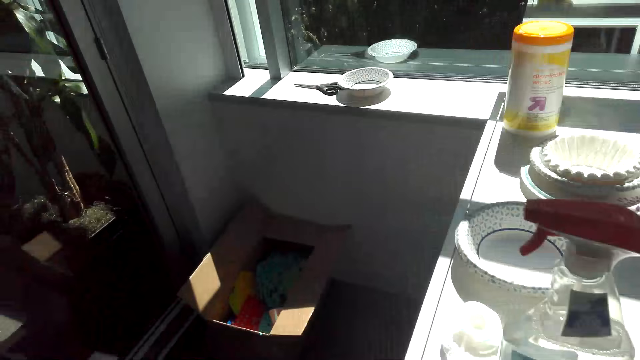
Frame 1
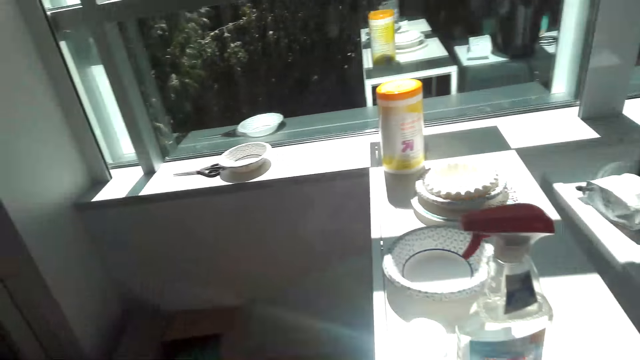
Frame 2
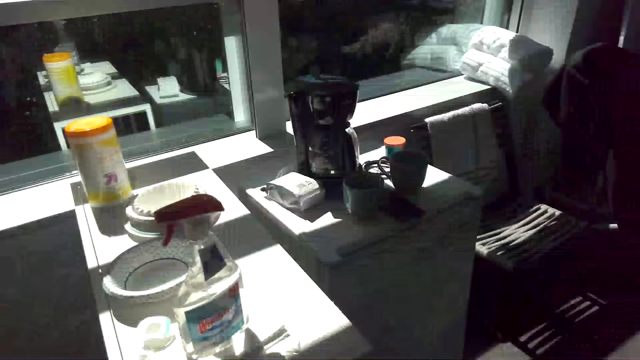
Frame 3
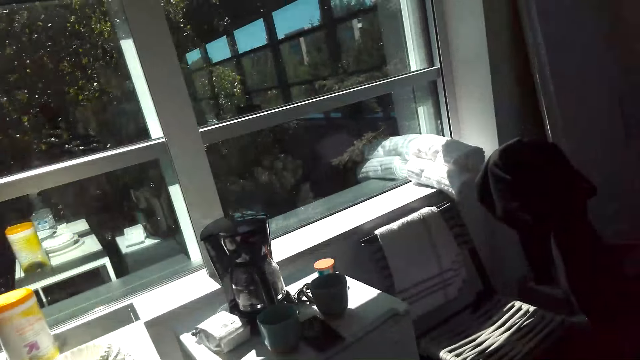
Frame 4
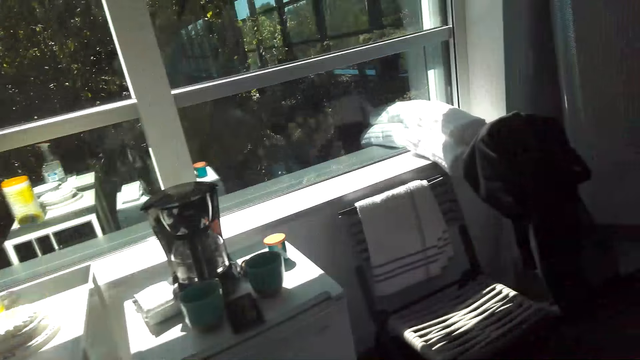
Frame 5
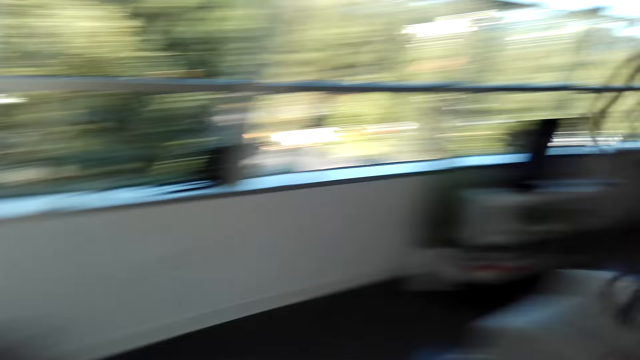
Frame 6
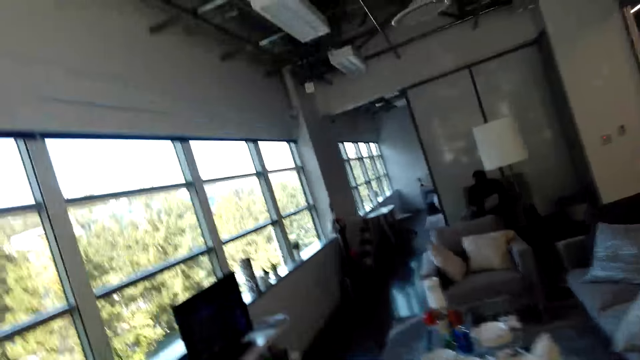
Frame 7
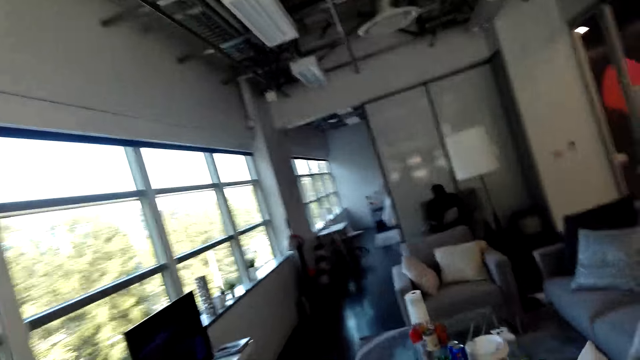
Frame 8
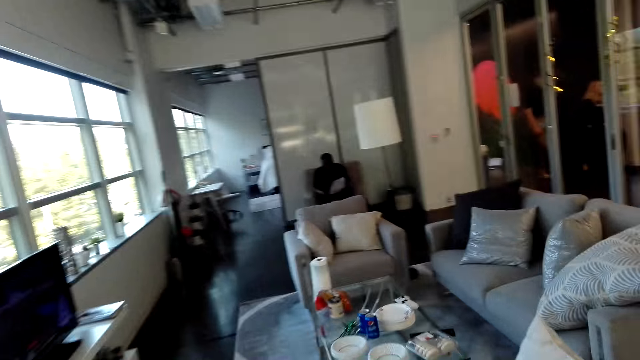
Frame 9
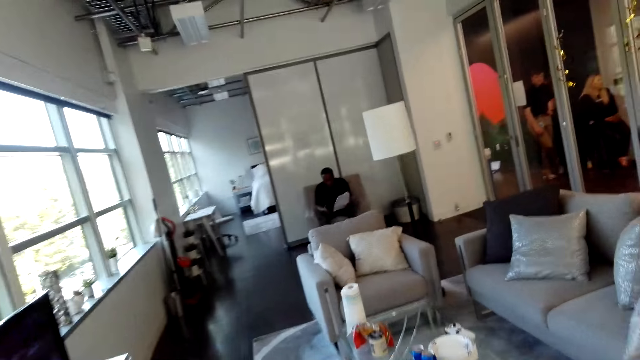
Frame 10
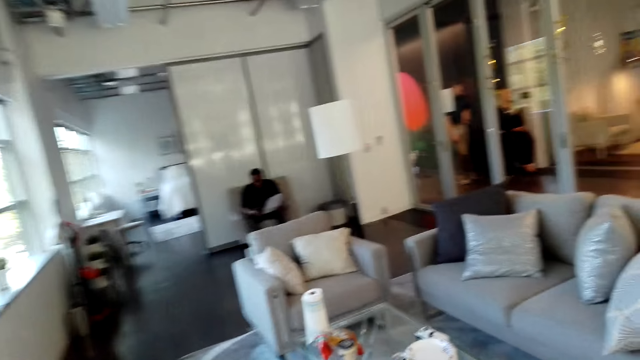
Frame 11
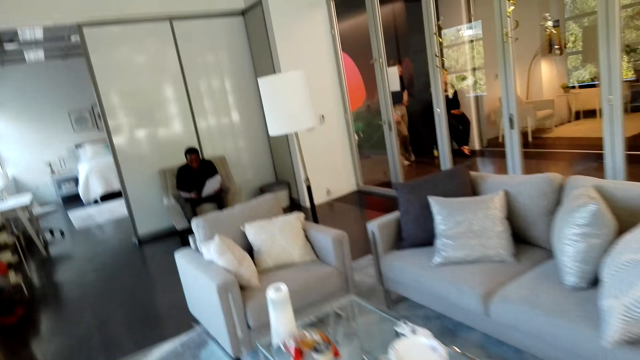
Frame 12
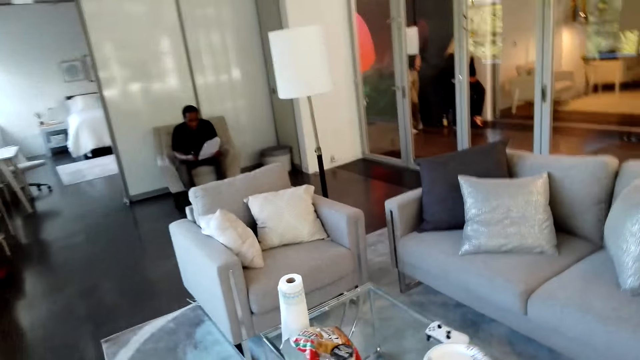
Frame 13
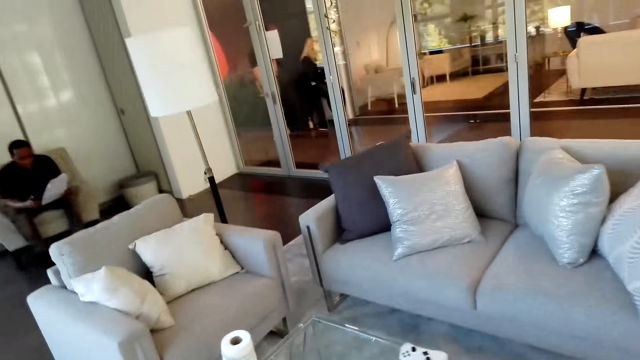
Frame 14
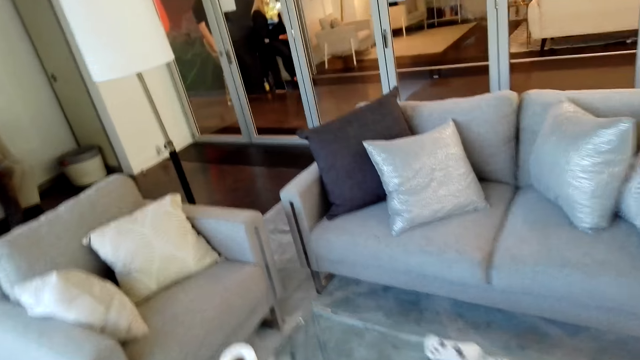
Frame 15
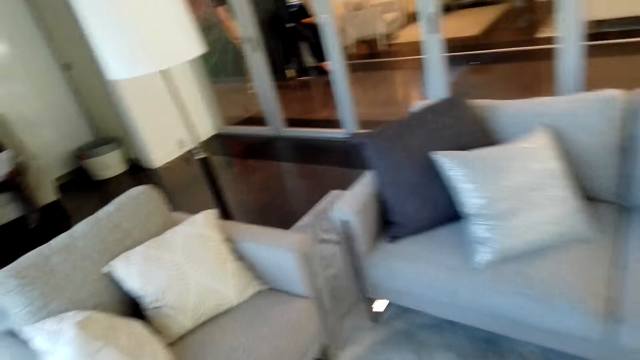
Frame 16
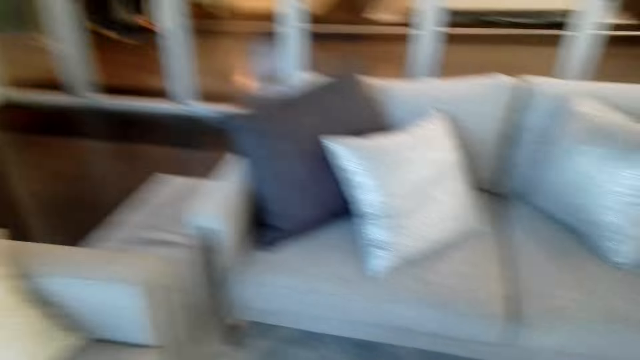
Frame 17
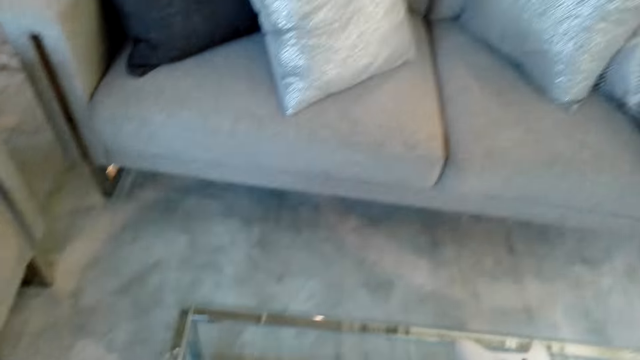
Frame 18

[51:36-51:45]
The camera wearer puts the snack on the table.

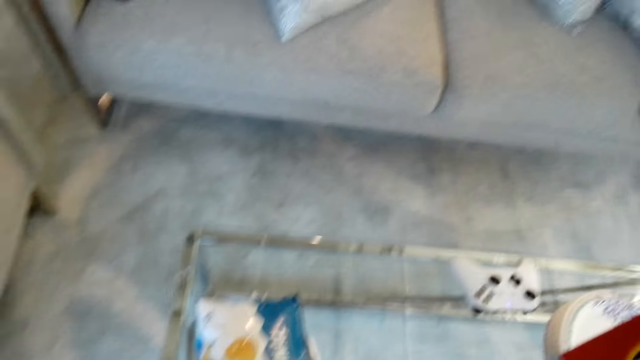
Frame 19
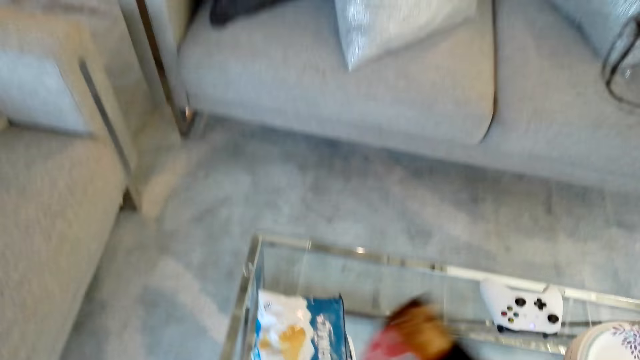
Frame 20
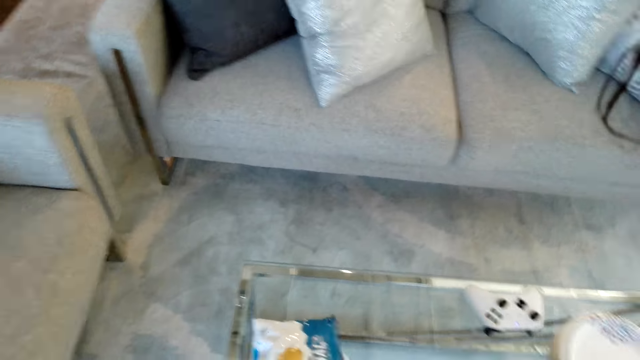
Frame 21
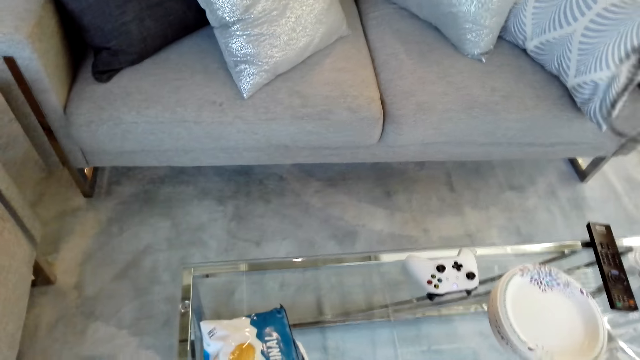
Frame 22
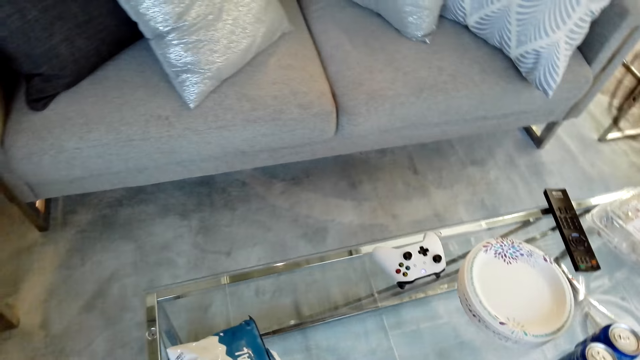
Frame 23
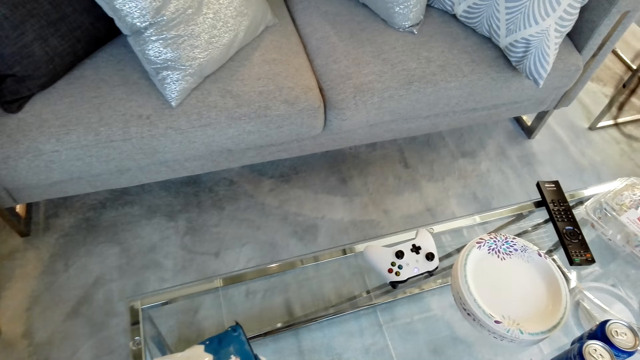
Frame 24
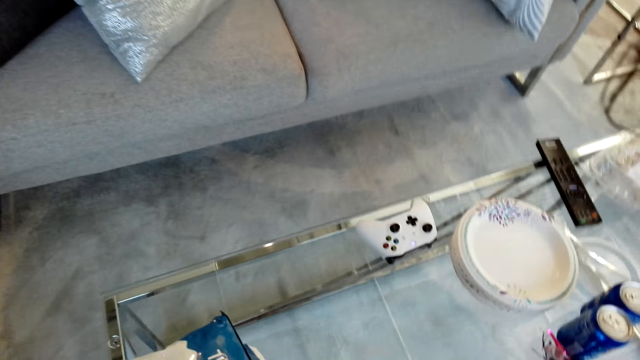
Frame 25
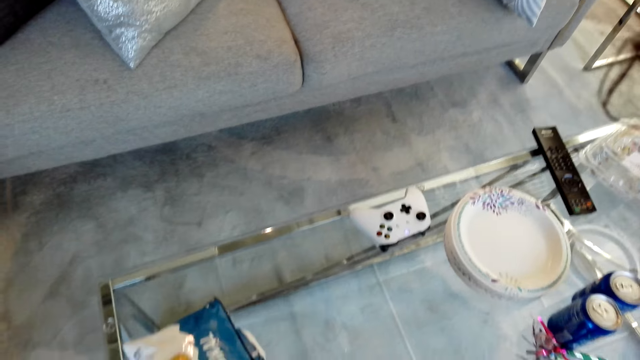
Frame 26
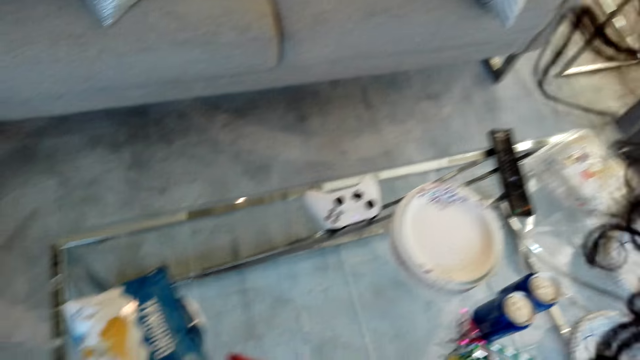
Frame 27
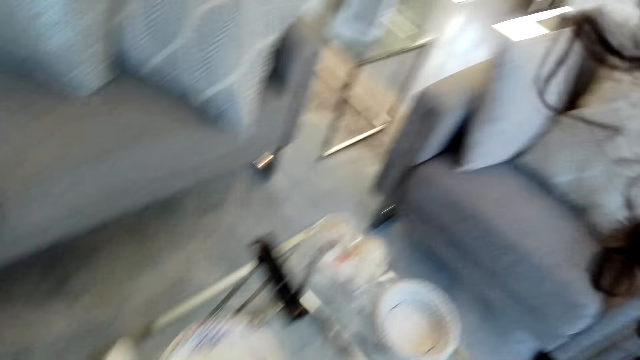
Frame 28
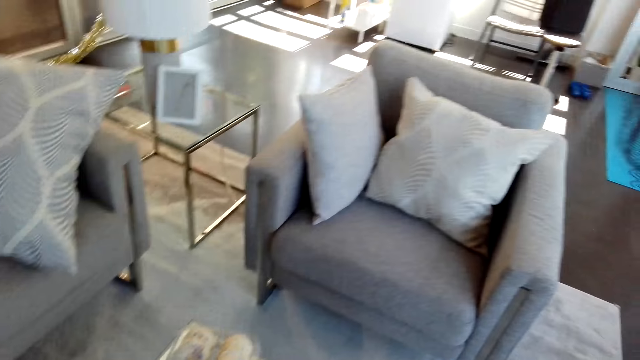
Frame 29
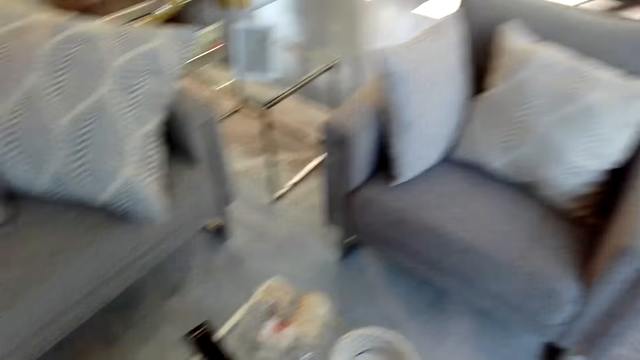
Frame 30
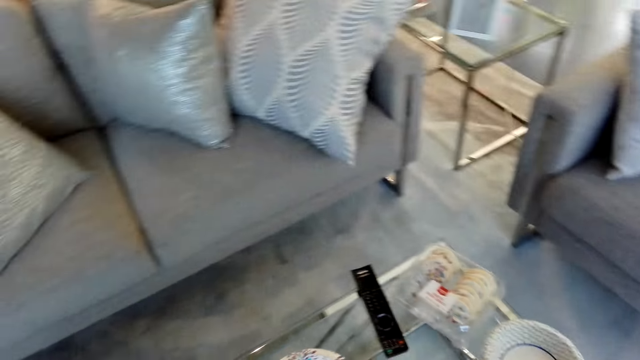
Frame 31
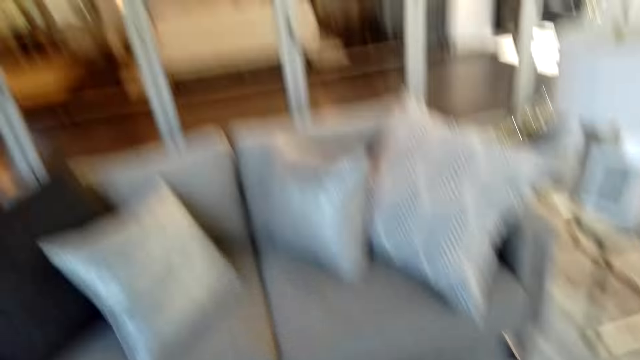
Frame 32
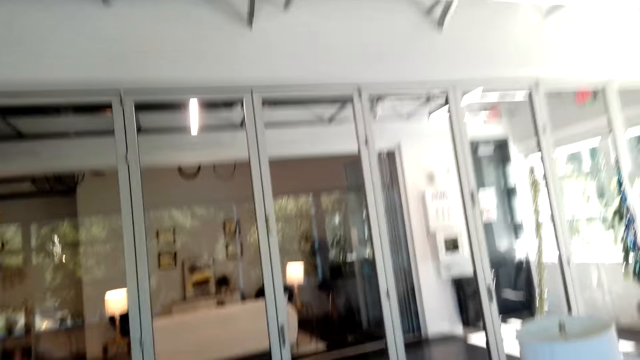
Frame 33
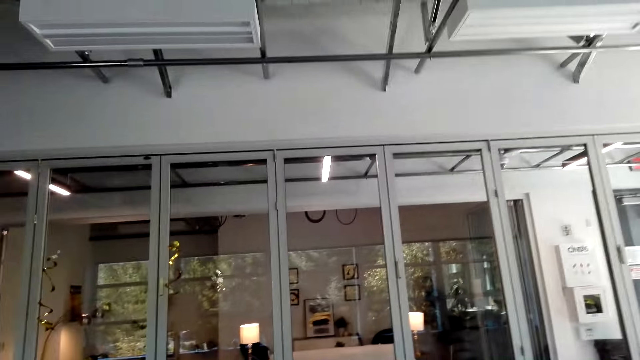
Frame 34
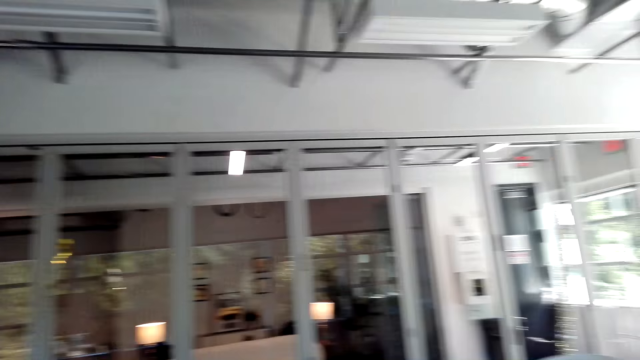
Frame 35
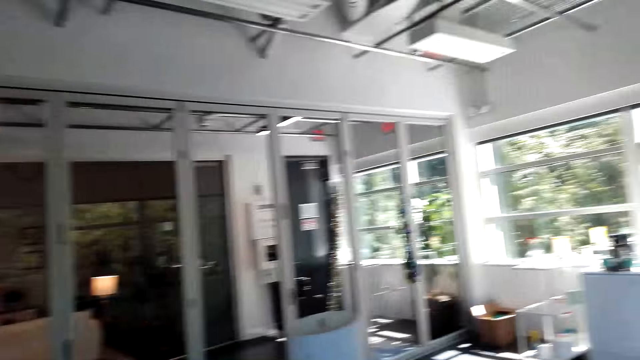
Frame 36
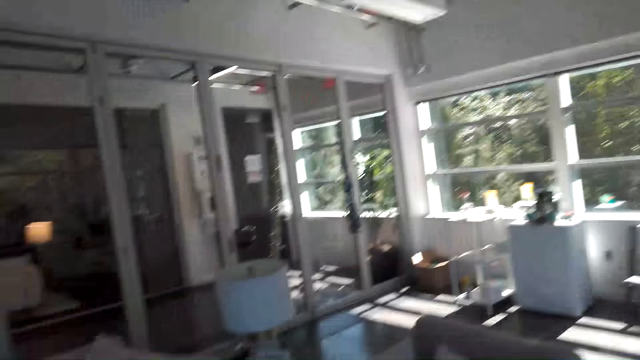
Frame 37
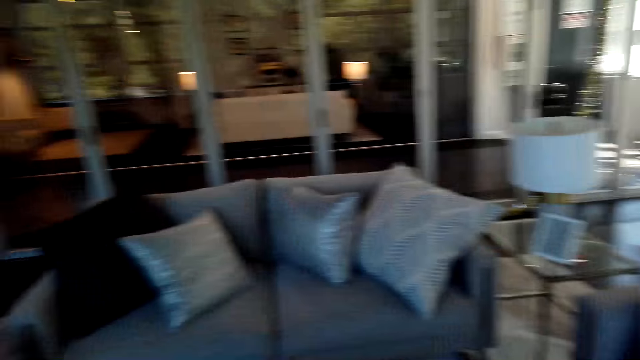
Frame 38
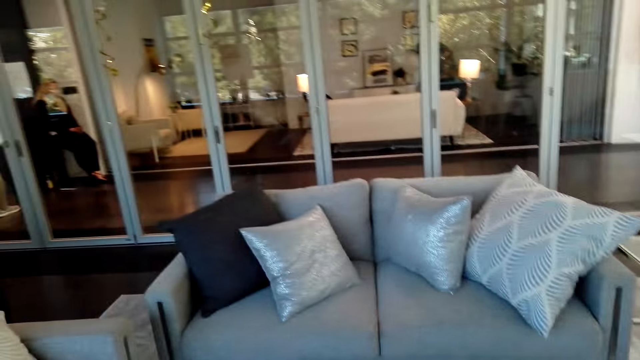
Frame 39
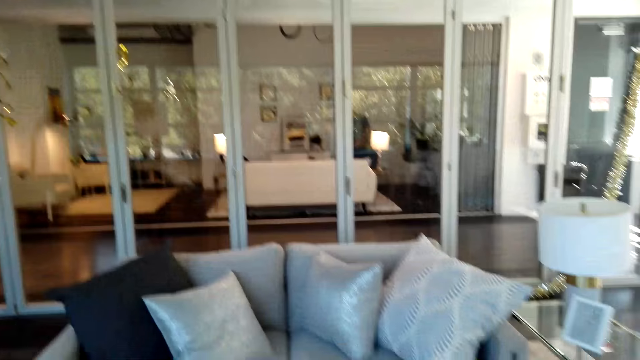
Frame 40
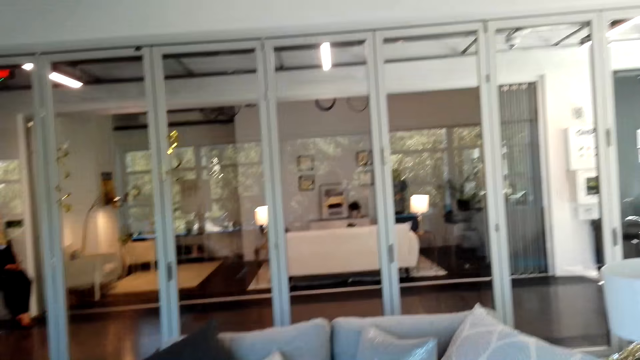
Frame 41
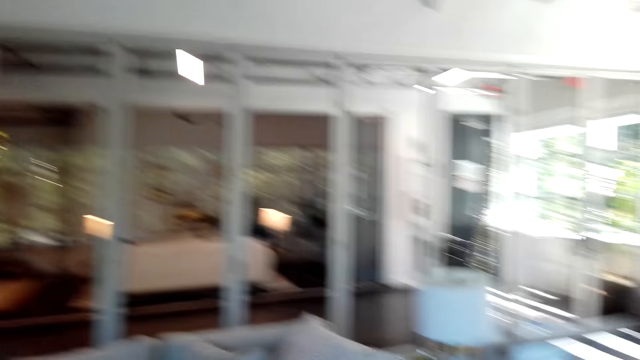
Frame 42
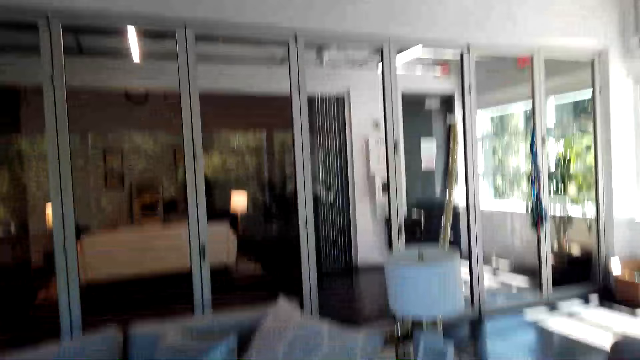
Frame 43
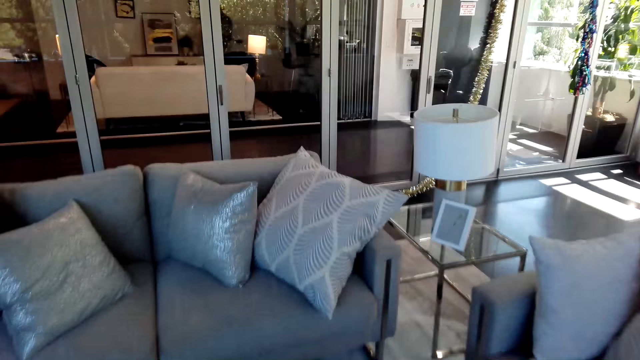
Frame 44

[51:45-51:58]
The camera wearer puts a packet on the table. They shout.
